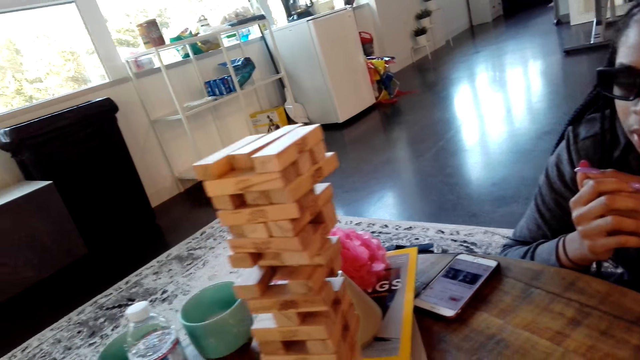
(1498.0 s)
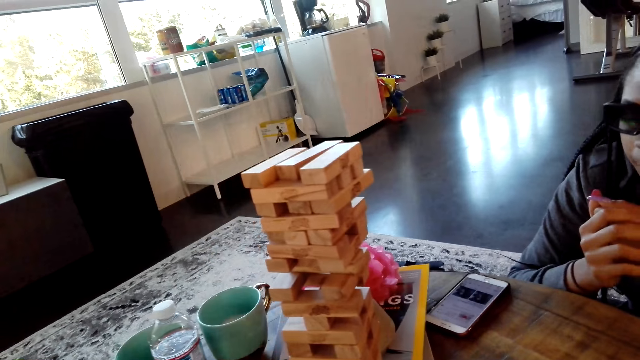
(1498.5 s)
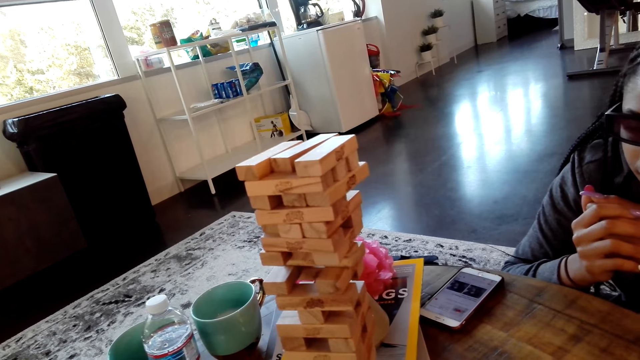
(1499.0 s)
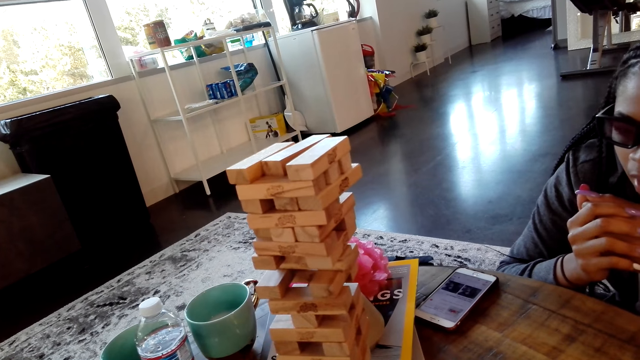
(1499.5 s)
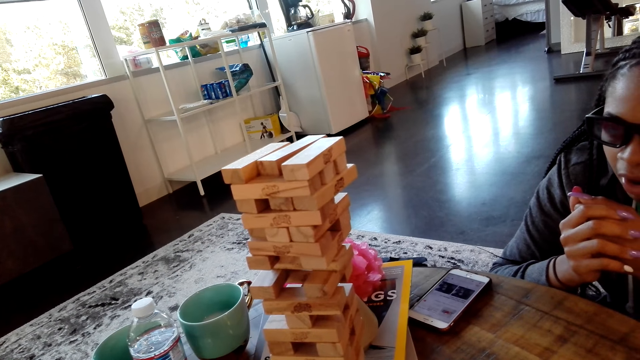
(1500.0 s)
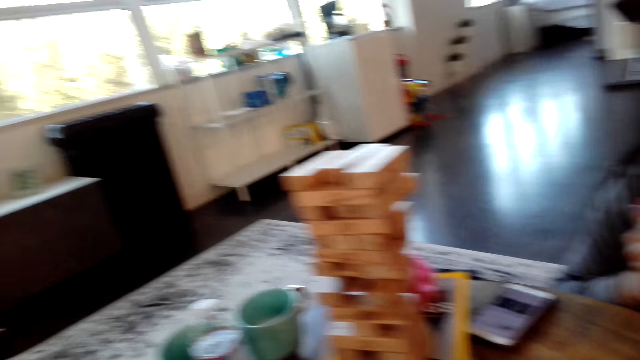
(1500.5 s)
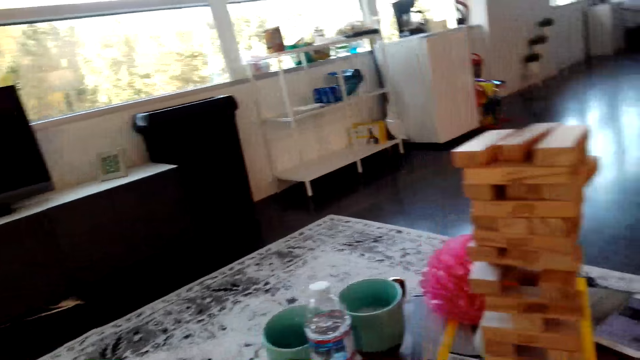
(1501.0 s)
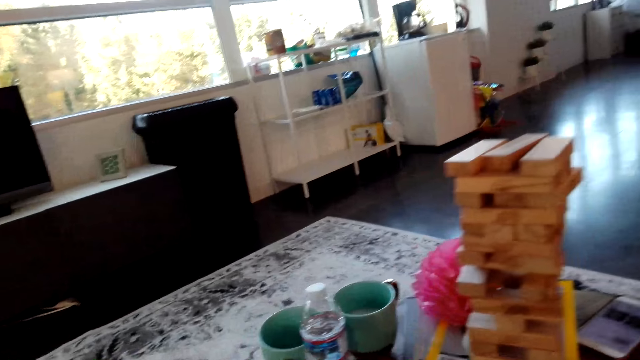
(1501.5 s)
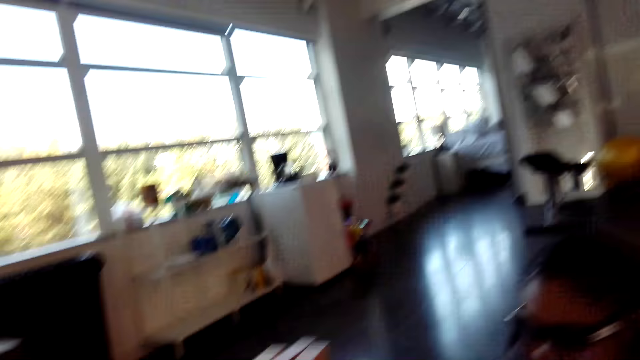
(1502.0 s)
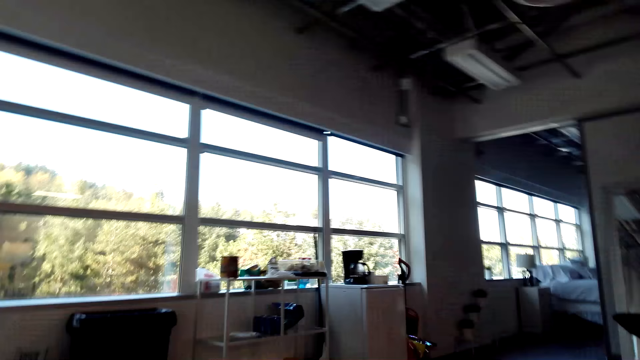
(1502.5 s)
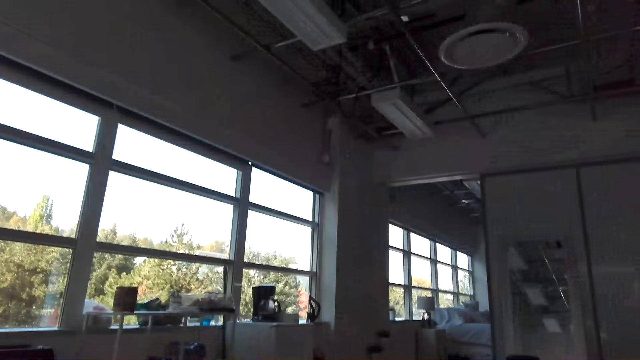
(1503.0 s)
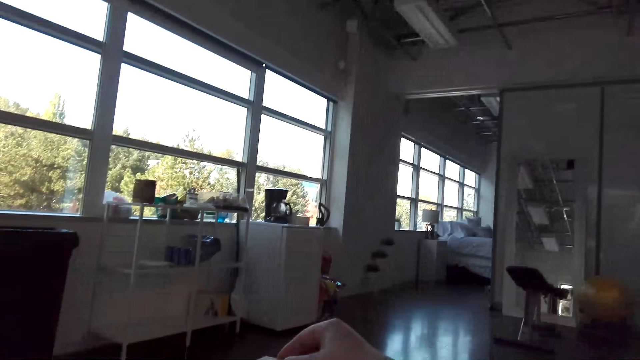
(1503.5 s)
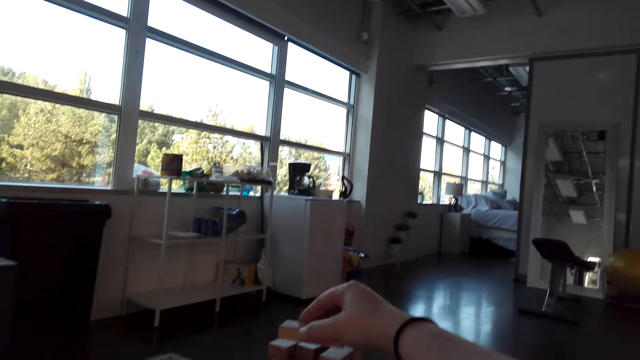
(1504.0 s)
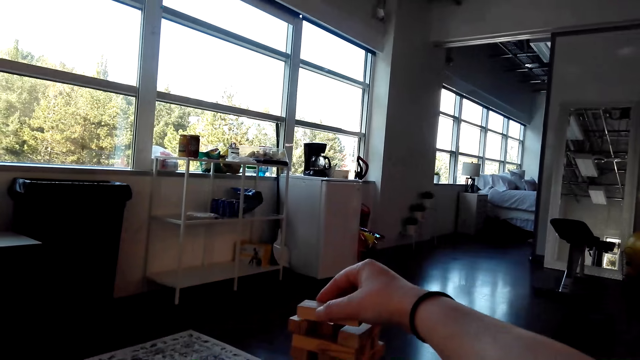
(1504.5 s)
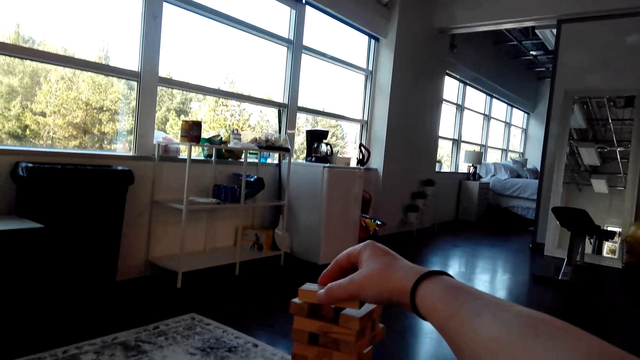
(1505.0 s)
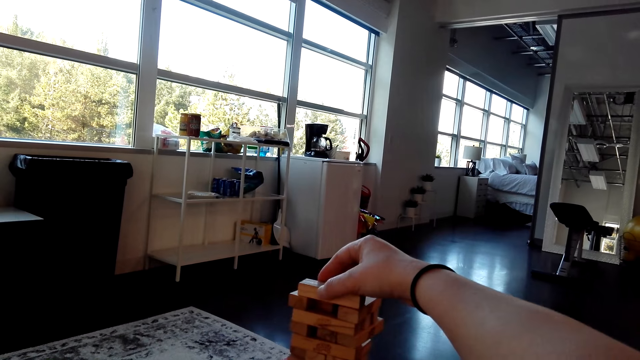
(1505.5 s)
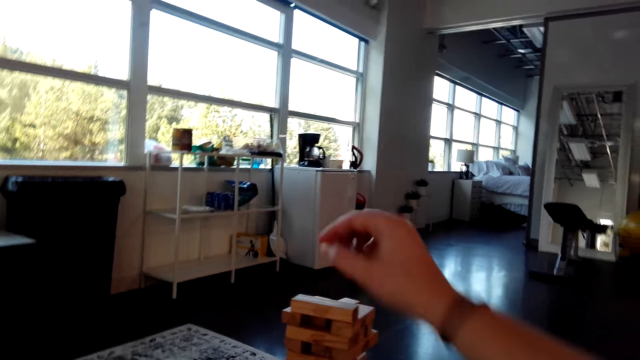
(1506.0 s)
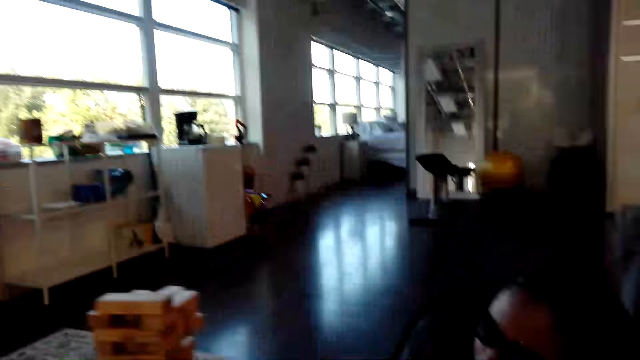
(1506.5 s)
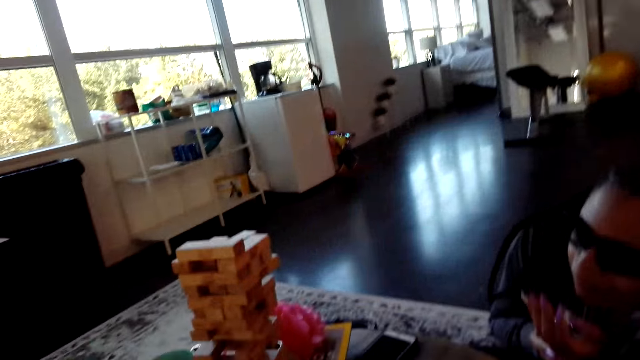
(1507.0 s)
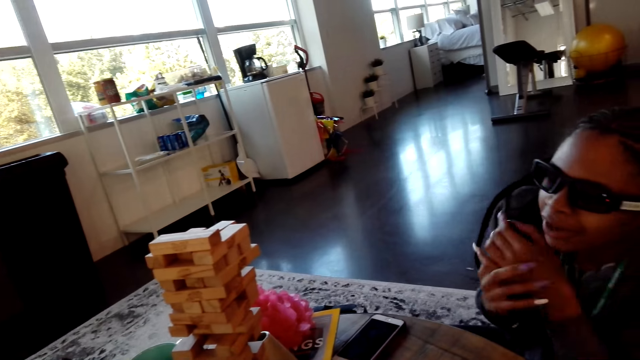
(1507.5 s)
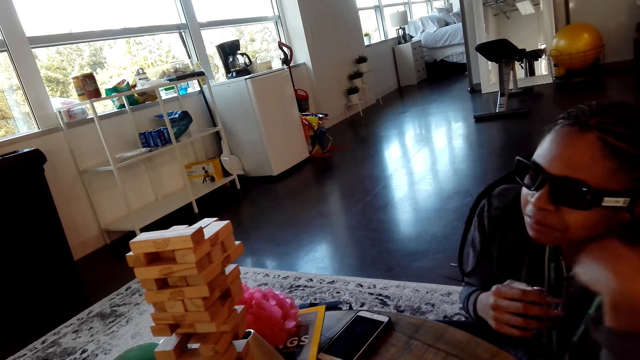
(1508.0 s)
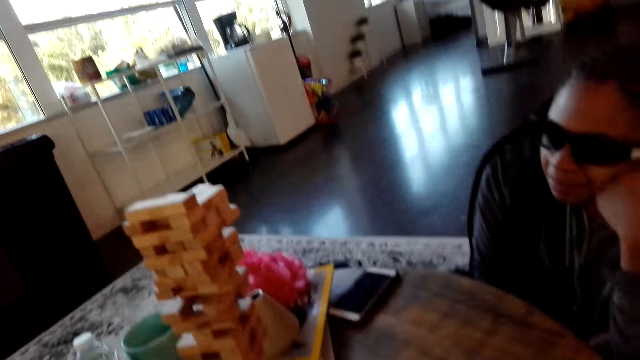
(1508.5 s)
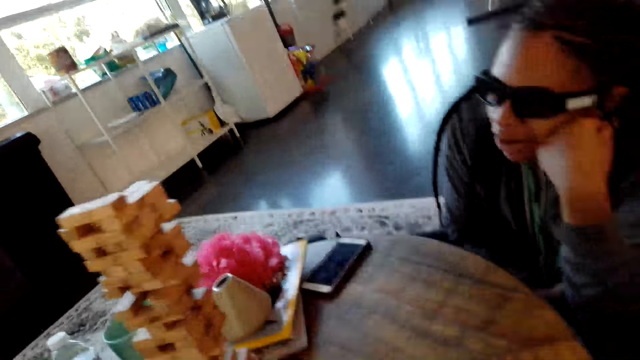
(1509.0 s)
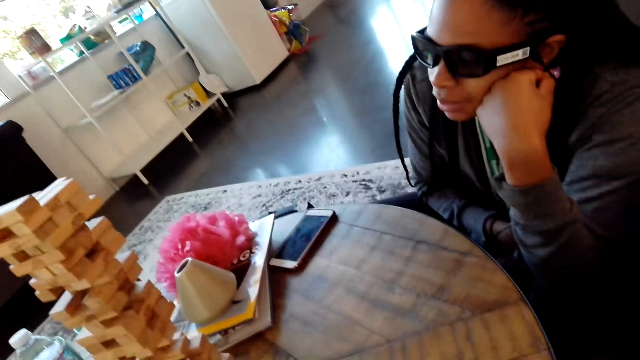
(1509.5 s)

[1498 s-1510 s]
The camera wearer looks around. They pick up a wood. They drop the wood. They put a block at the top. They look around.

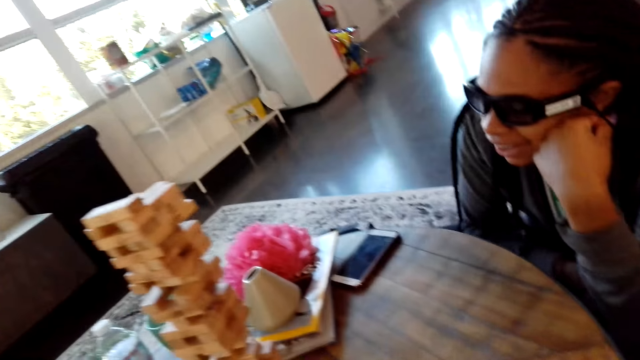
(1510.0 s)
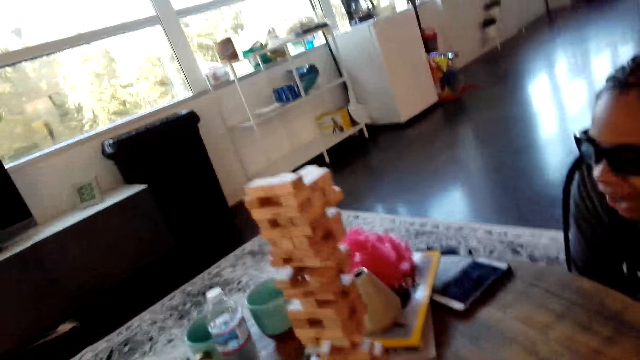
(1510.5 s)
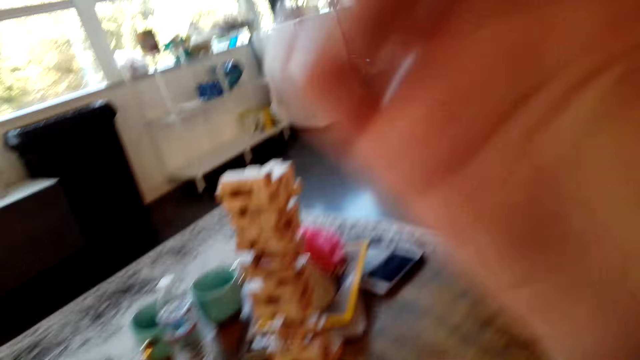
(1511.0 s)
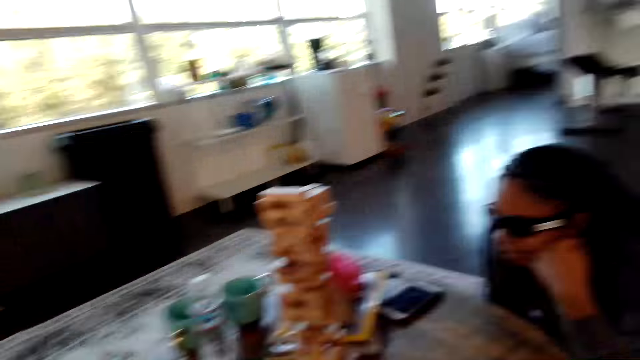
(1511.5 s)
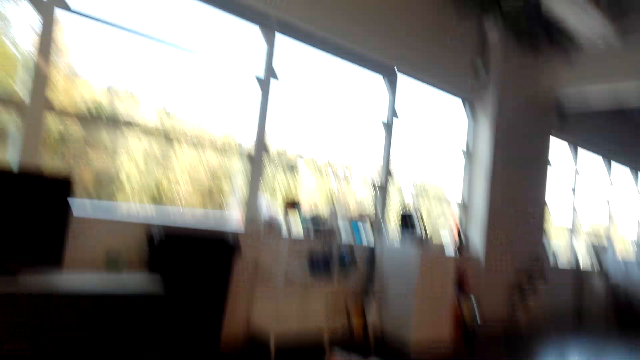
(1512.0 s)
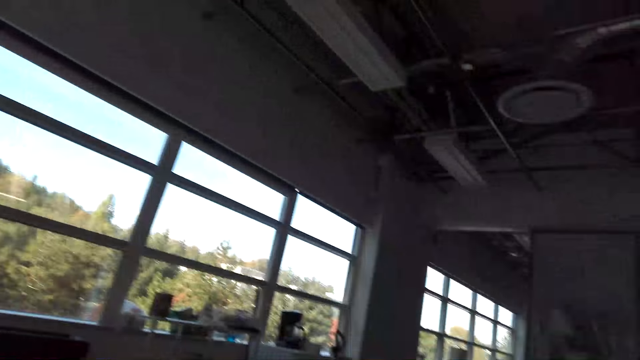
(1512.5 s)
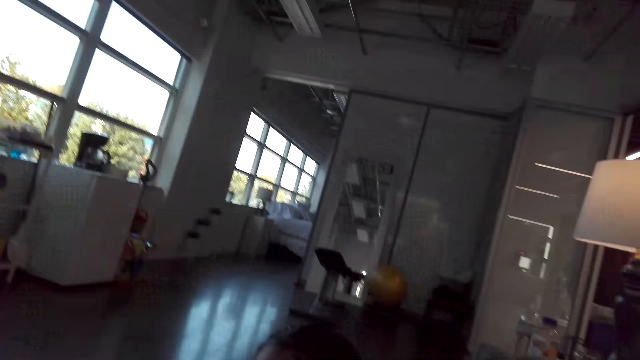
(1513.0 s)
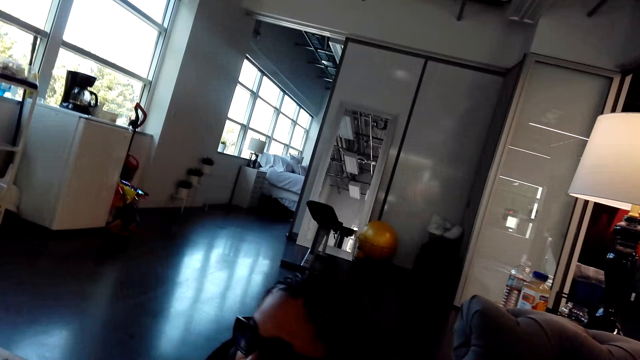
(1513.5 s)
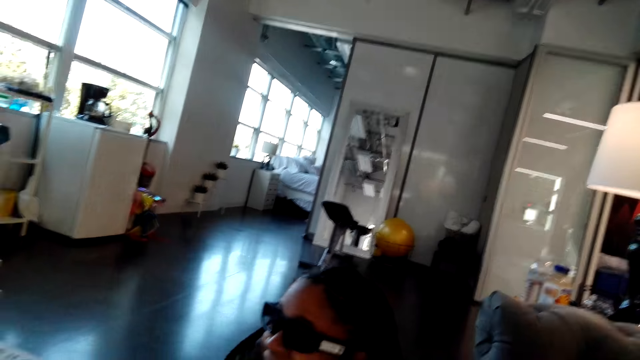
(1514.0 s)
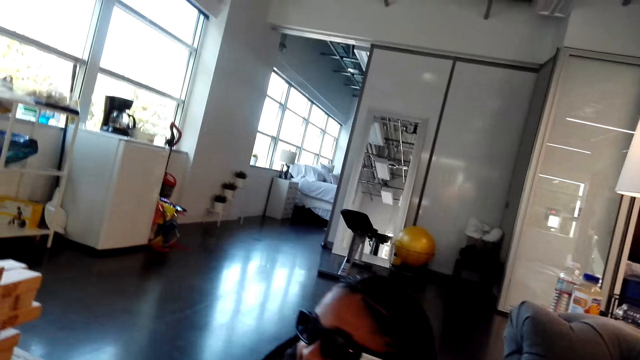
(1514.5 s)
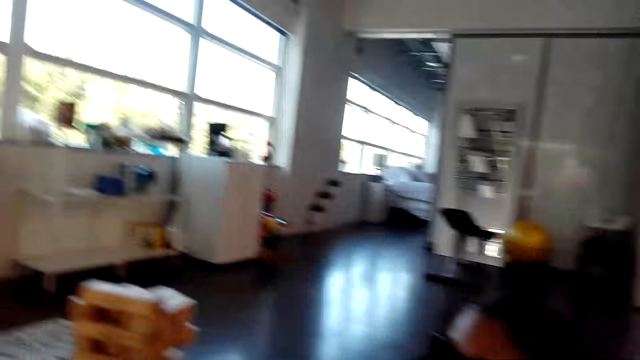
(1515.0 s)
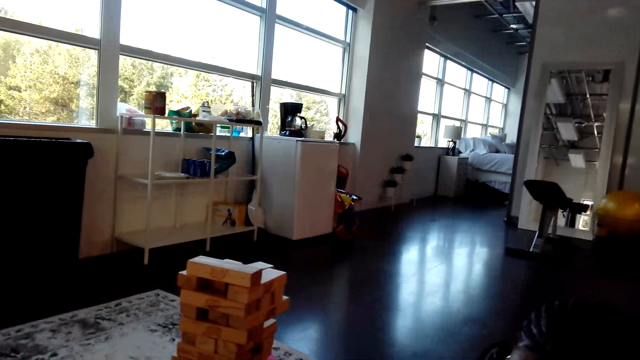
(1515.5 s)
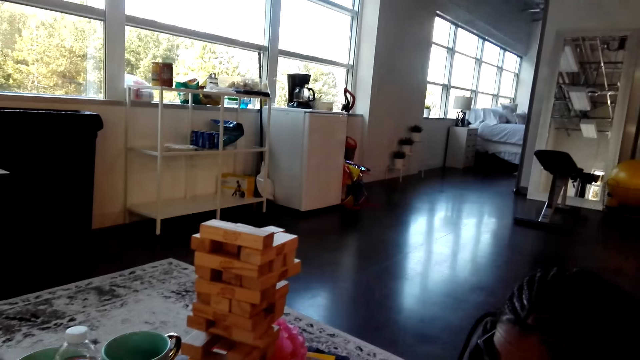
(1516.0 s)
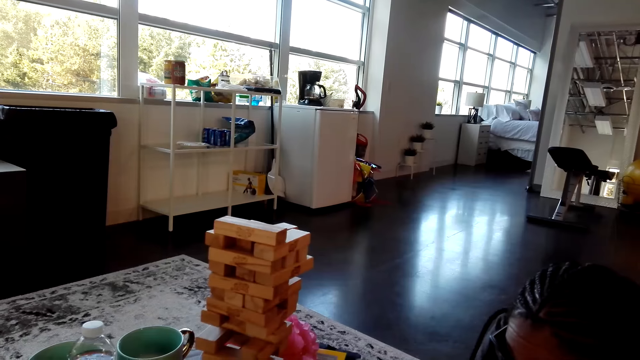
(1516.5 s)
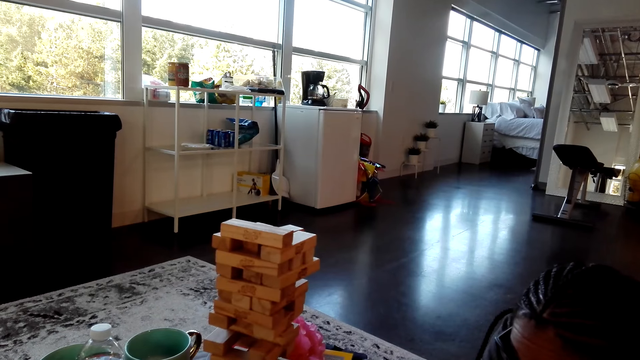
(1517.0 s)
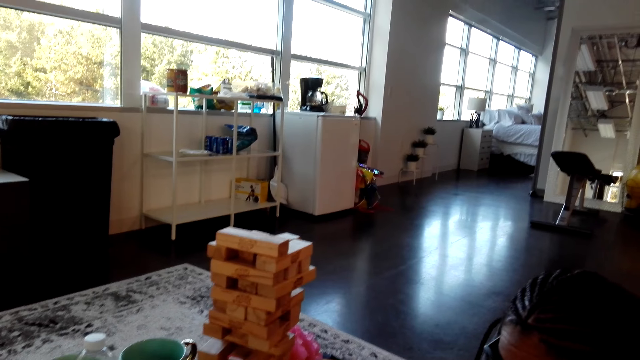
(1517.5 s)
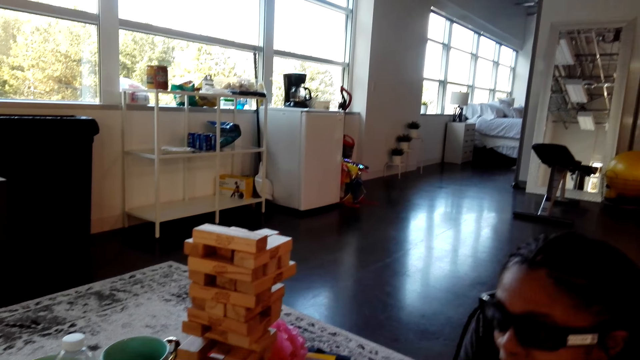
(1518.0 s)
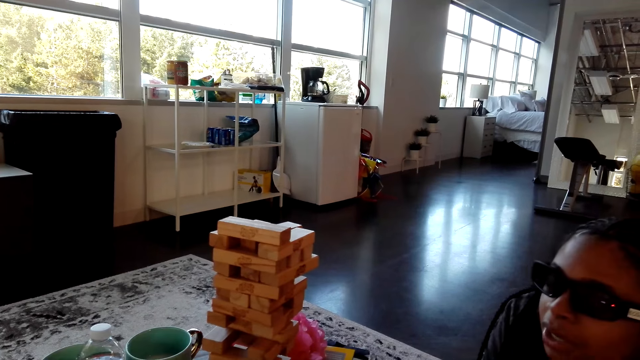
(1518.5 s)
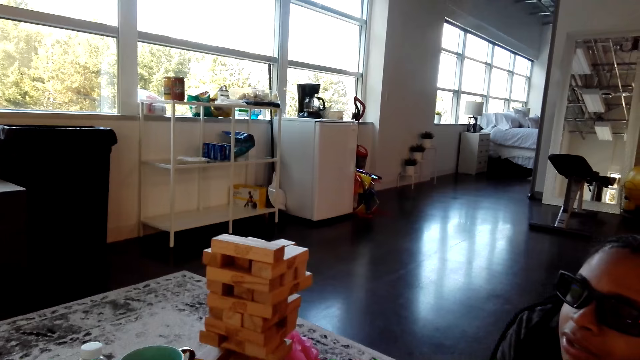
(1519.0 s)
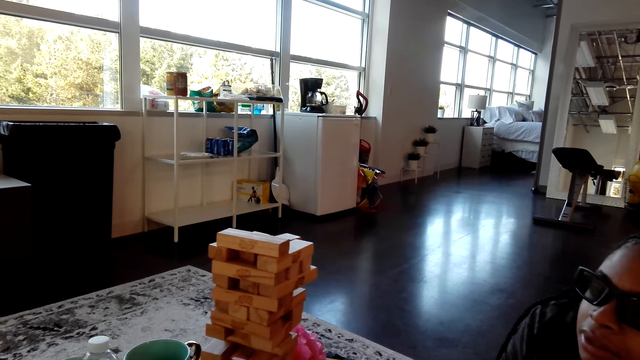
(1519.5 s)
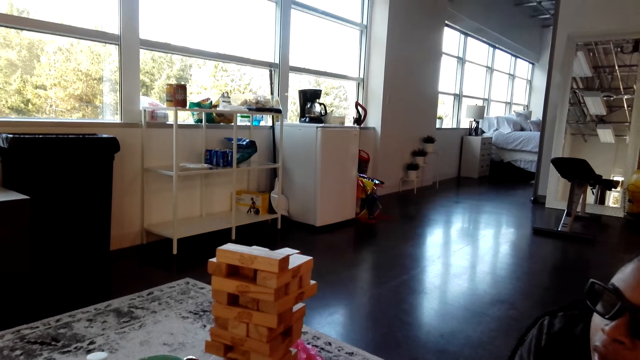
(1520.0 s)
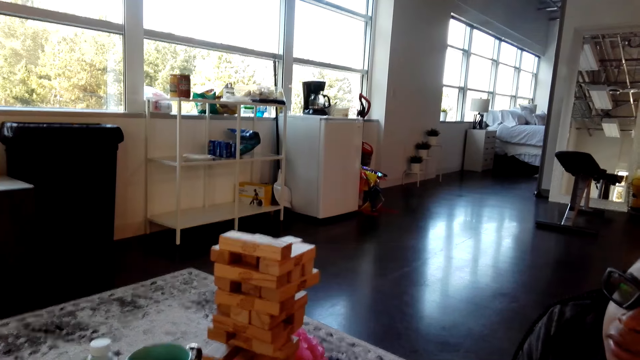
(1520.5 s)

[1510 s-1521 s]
The camera wearer looks around.
